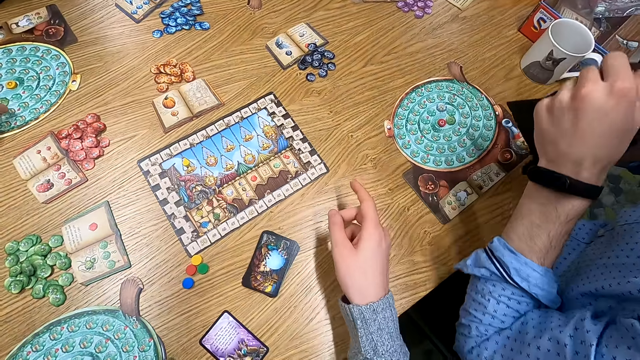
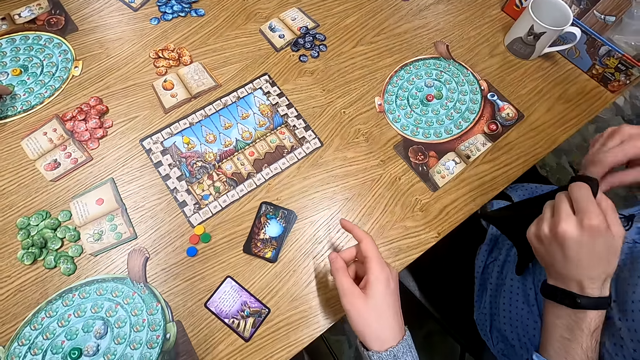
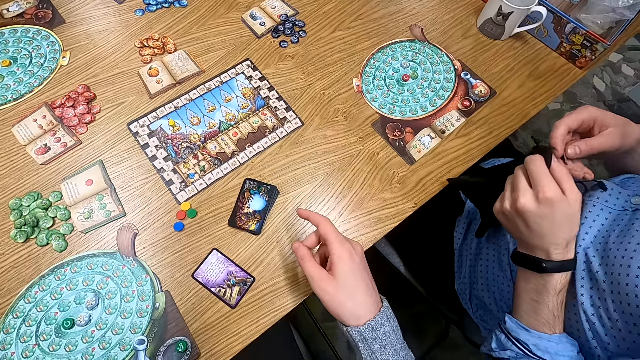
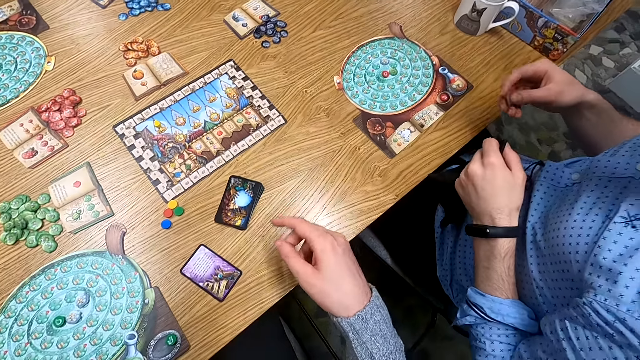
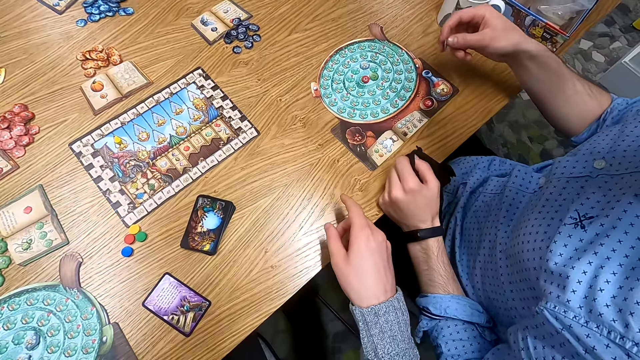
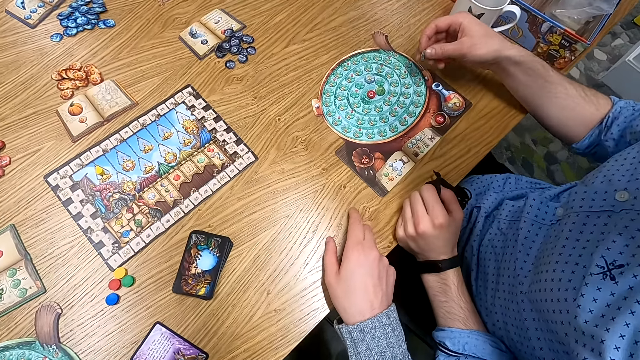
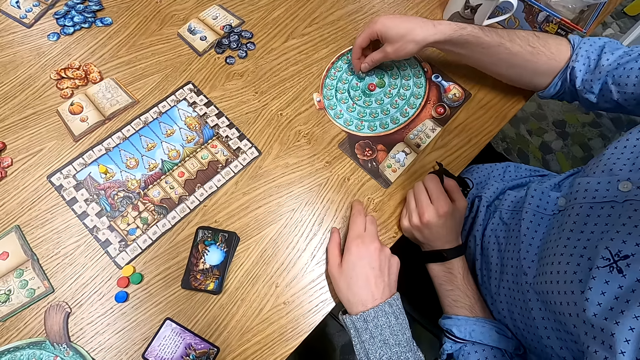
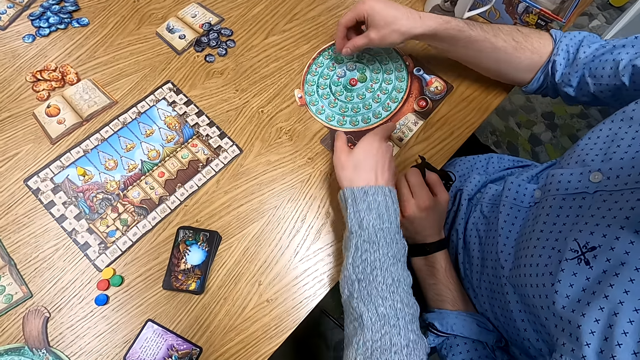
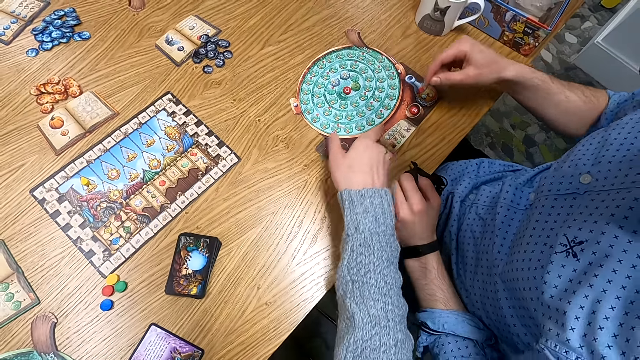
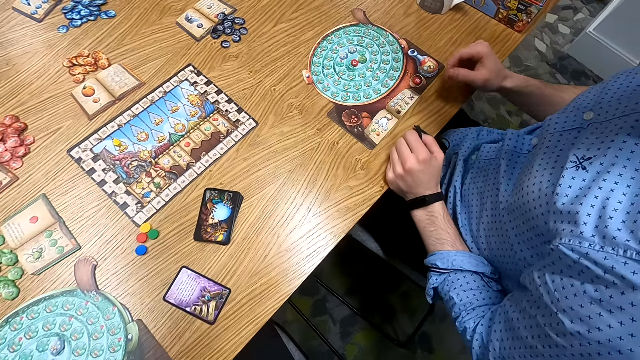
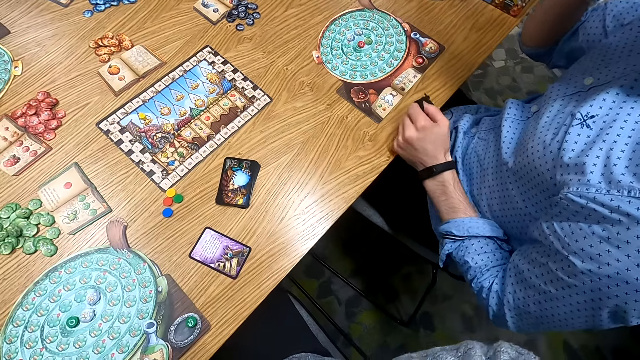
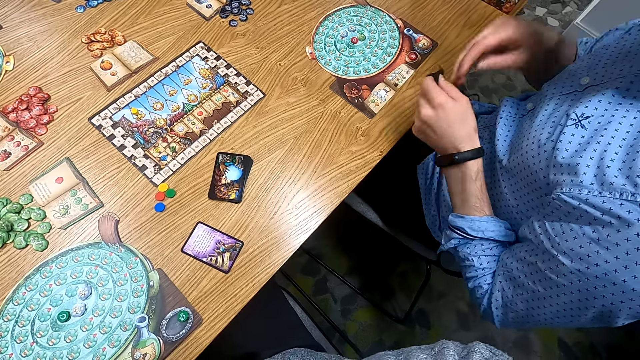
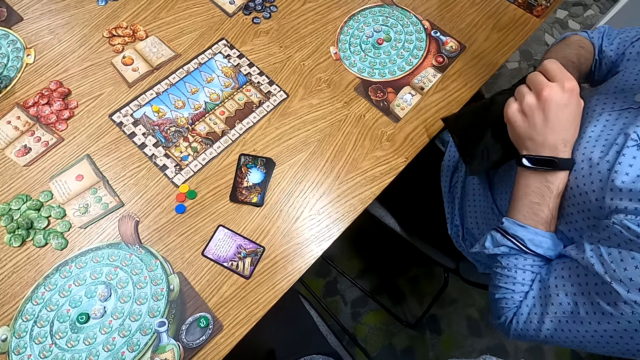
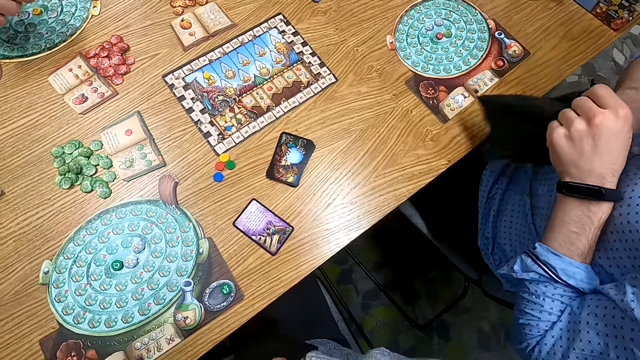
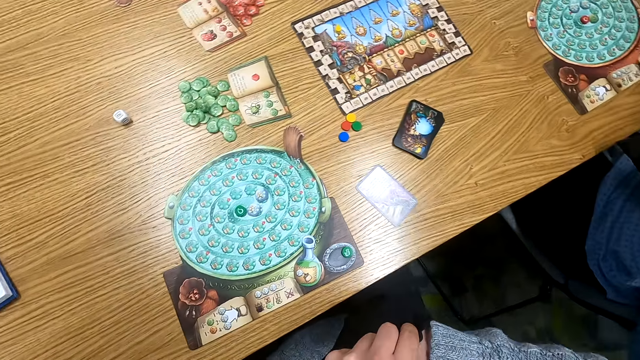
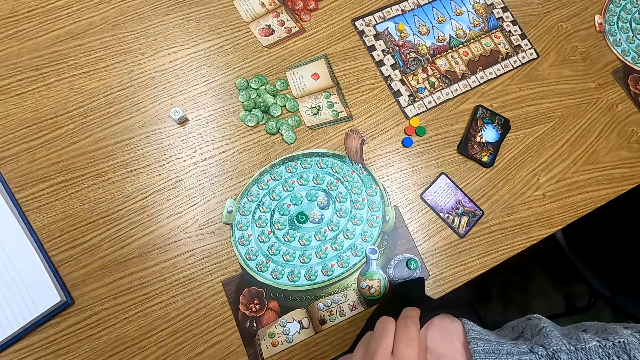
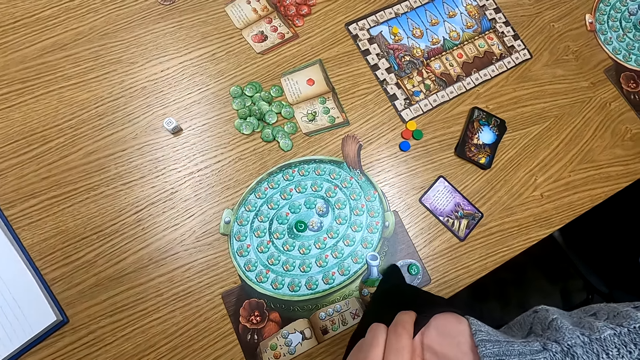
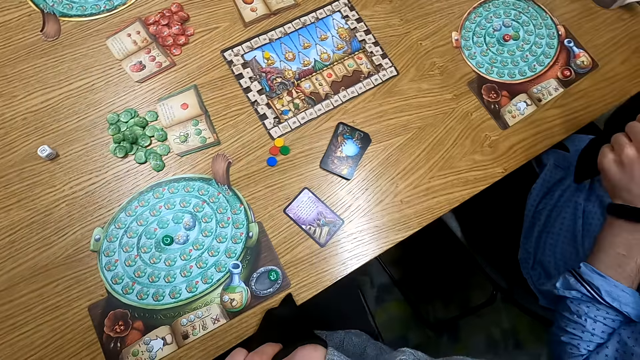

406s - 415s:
A man picks a tile from a bag. He holds the cloth bag. He holds a point token. He puts the point token on a table. The camera wearer moves a hand around. They turn to the side. The man puts a hand in the cloth bag. The camera wearer turns to the side. They put a hand in the cloth bag.

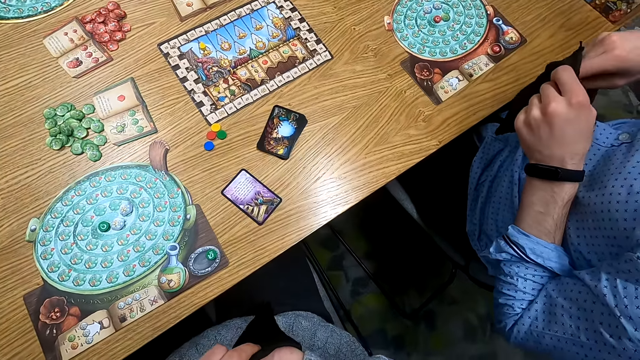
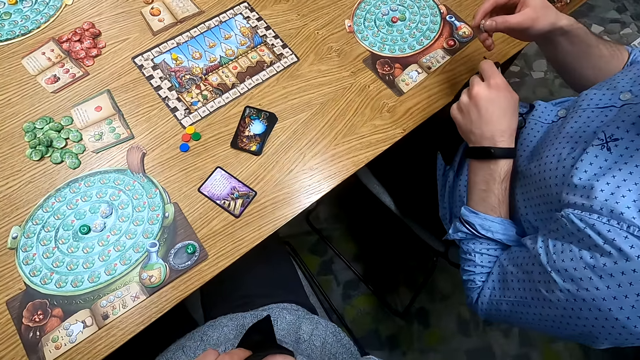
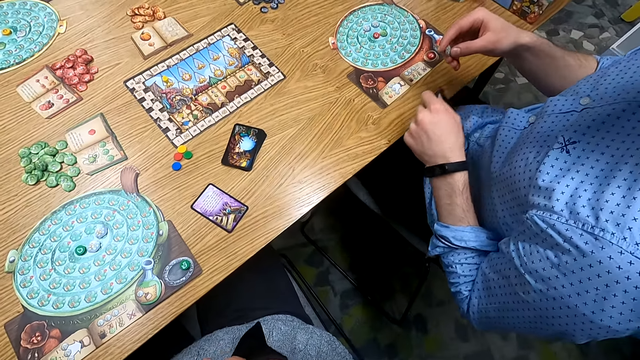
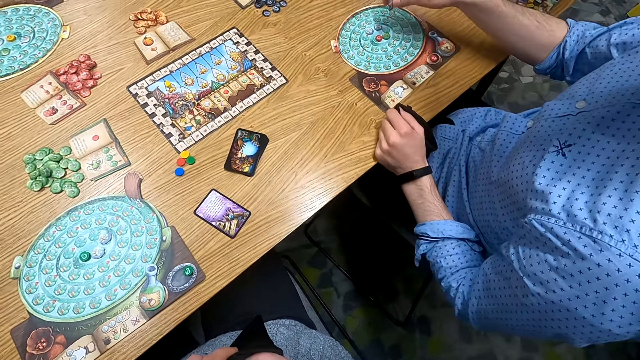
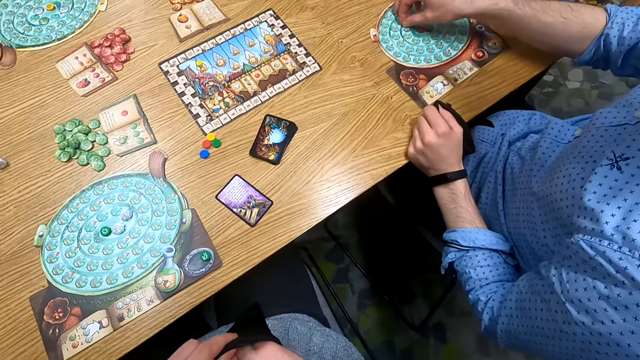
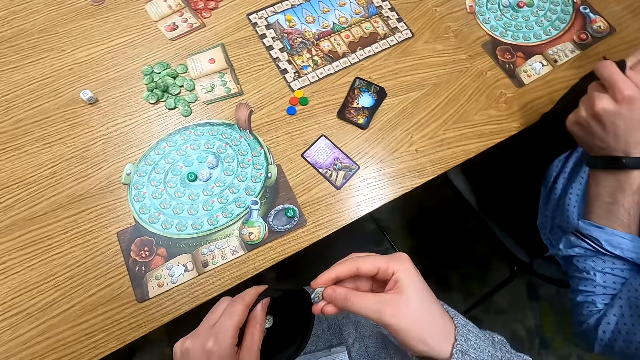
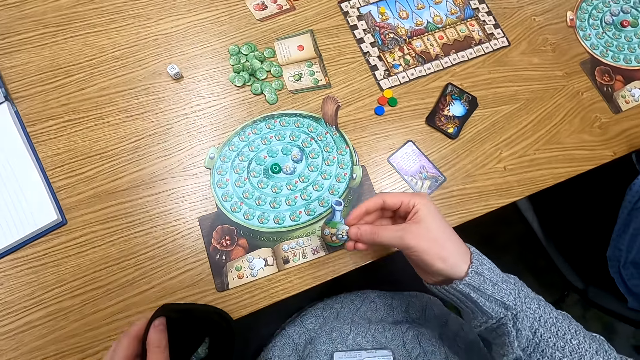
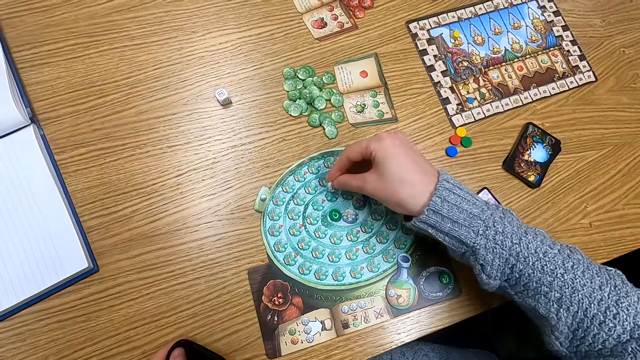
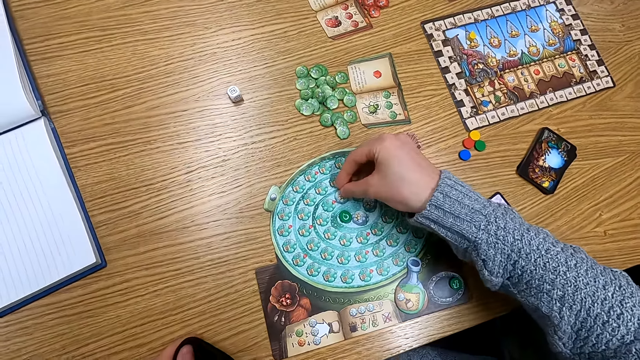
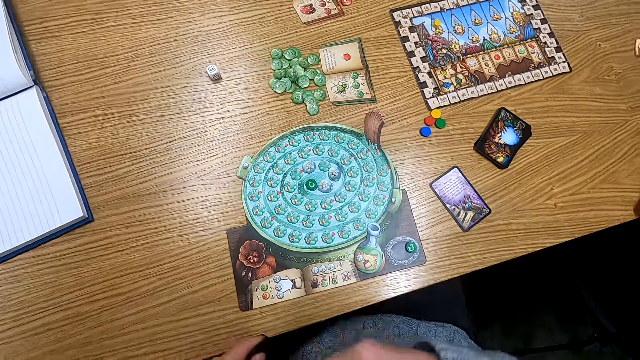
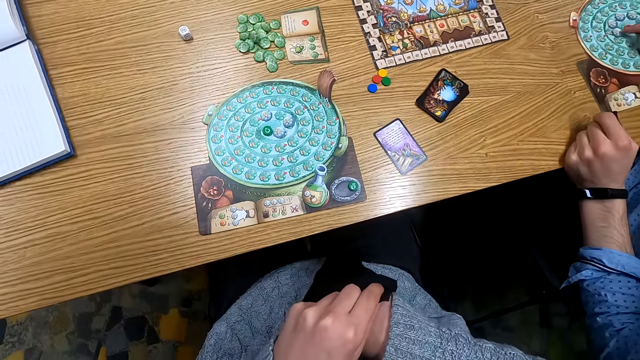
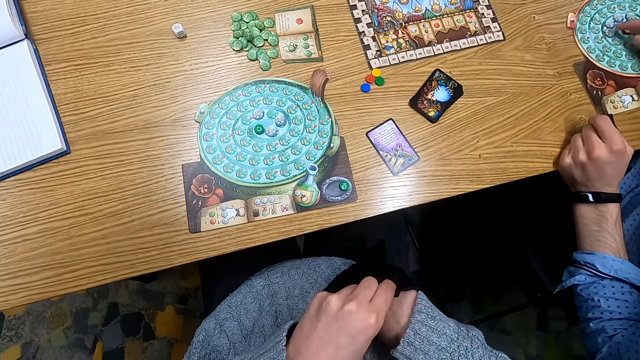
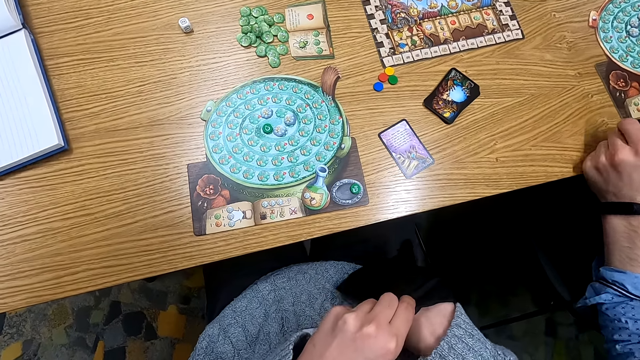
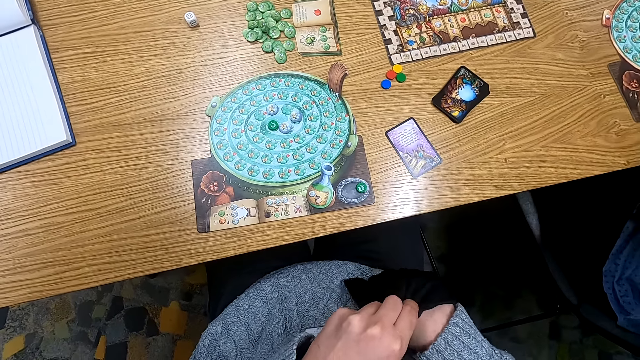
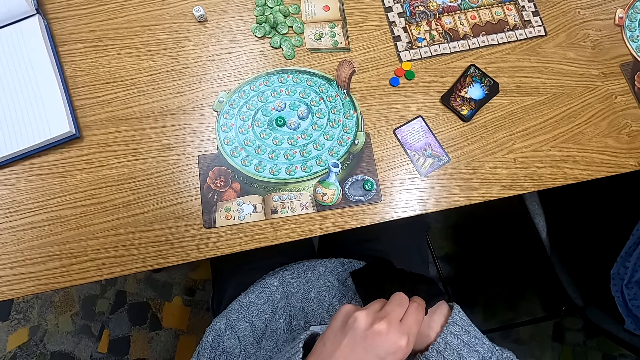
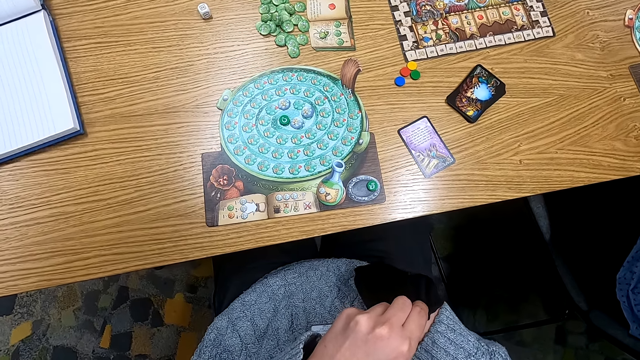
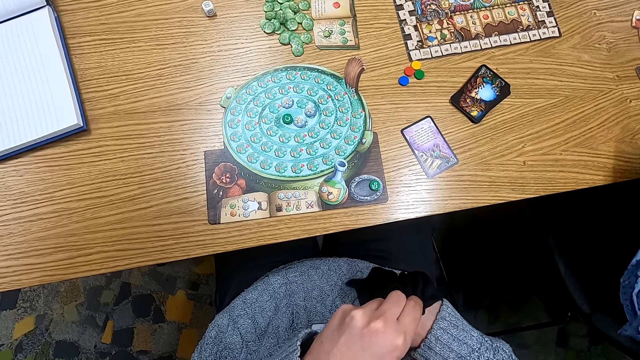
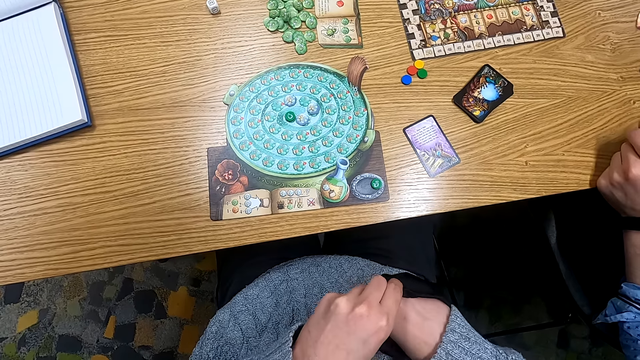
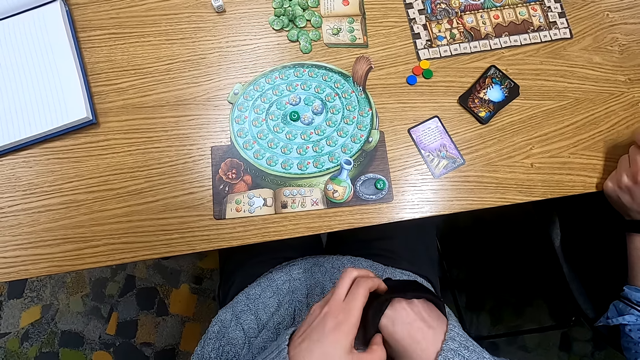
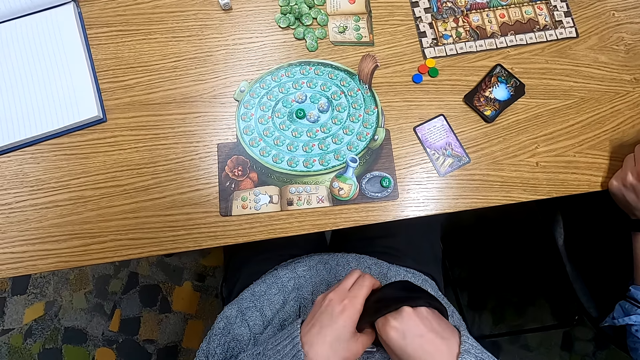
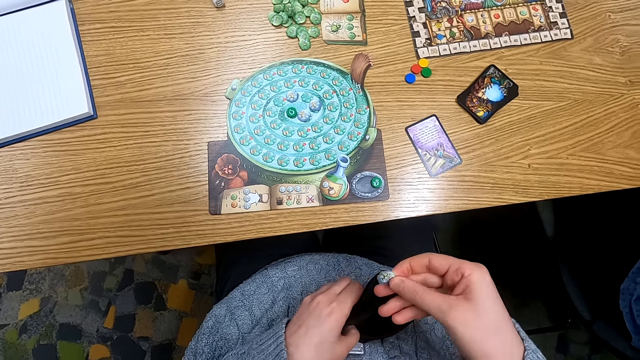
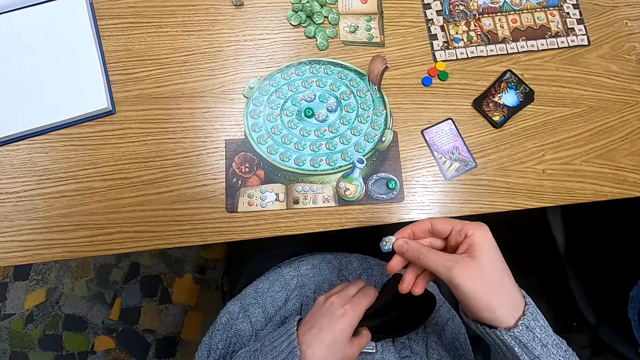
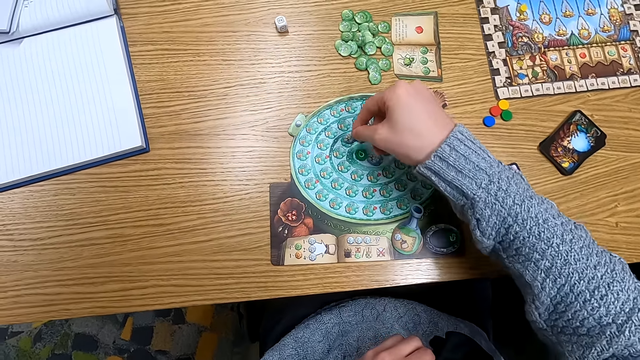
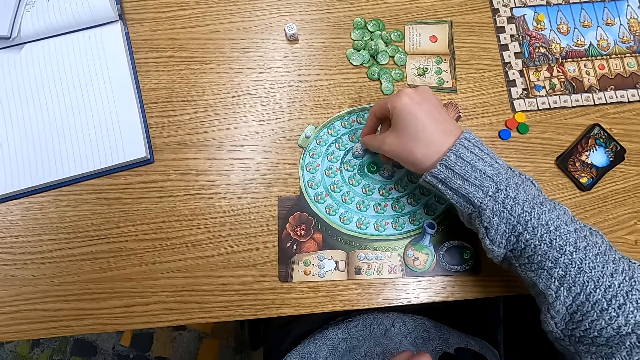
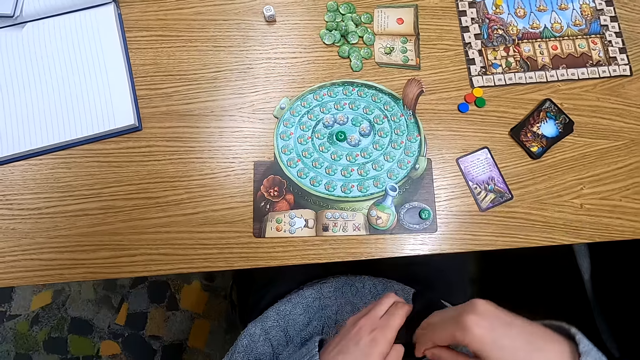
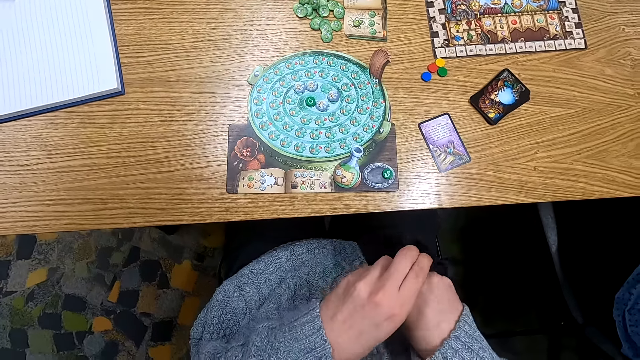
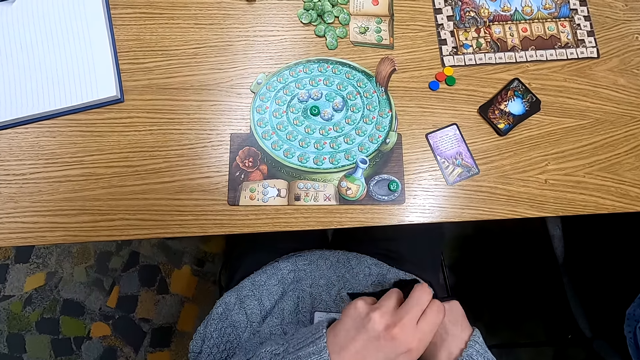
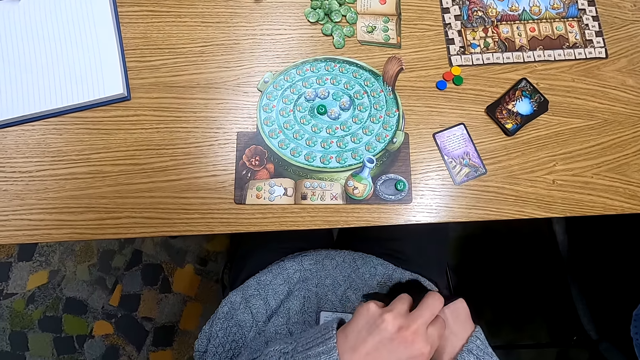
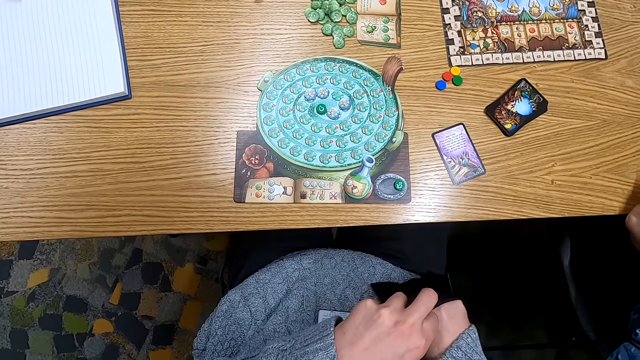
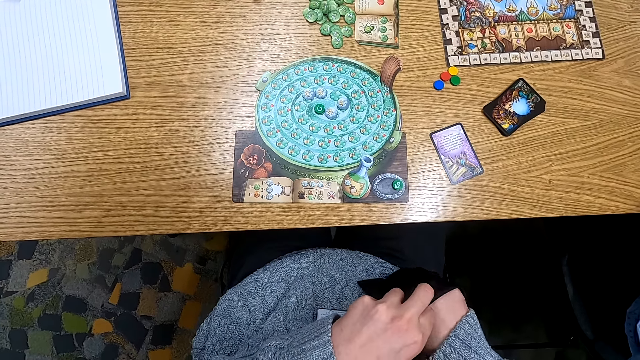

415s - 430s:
The camera wearer turns to the side. A man holds a point token. He picks a tile from a bag. He puts the point token on a table. The camera wearer holds a point token. They pick a tile from the bag. They put the point token on the table. They put a hand in the cloth bag. They hold a point token. They pick a tile from the bag. They put the point token on the table. They put a hand in the cloth bag.
